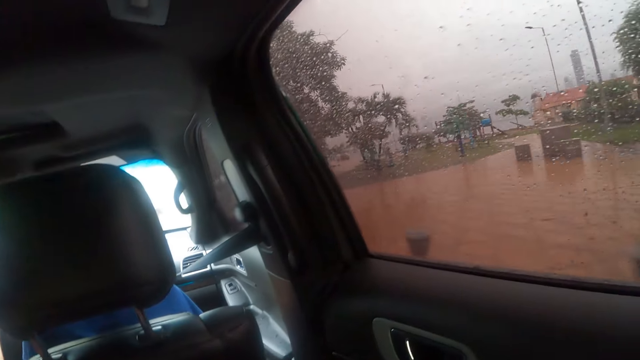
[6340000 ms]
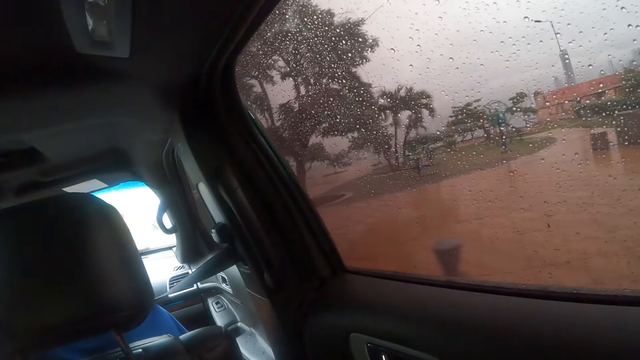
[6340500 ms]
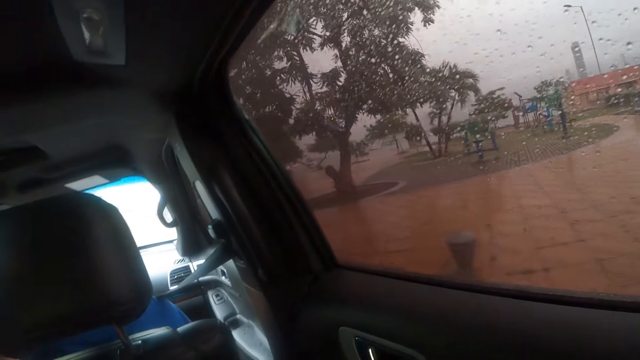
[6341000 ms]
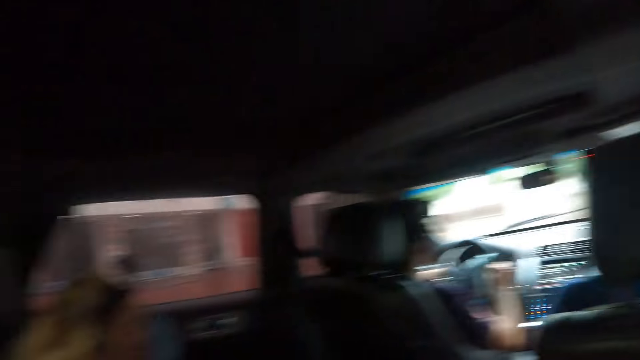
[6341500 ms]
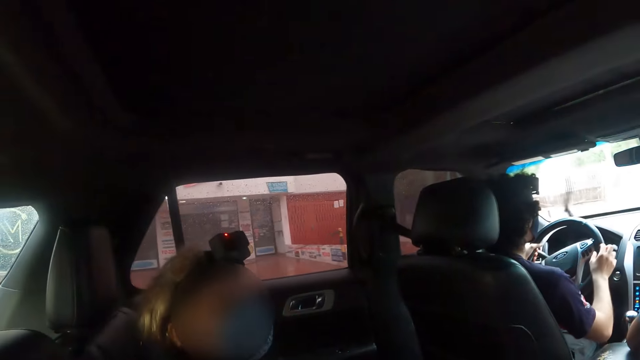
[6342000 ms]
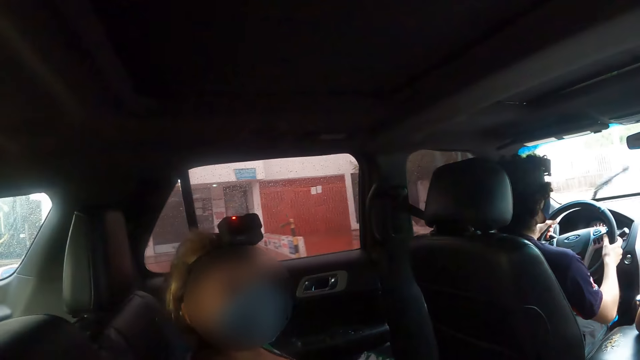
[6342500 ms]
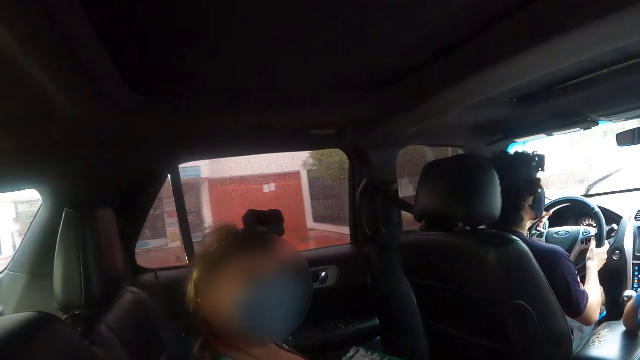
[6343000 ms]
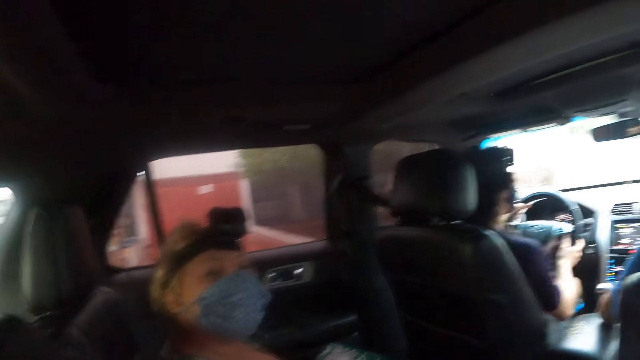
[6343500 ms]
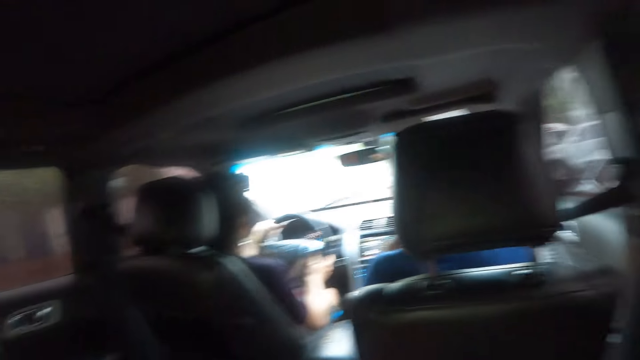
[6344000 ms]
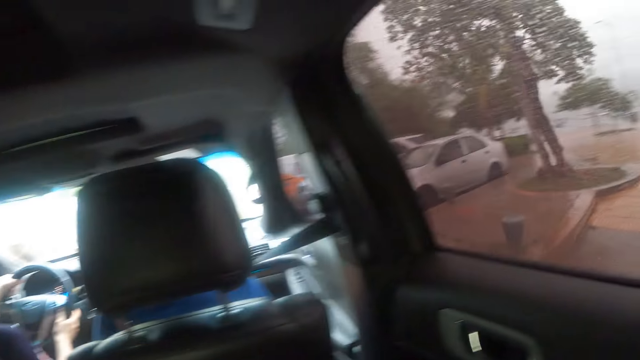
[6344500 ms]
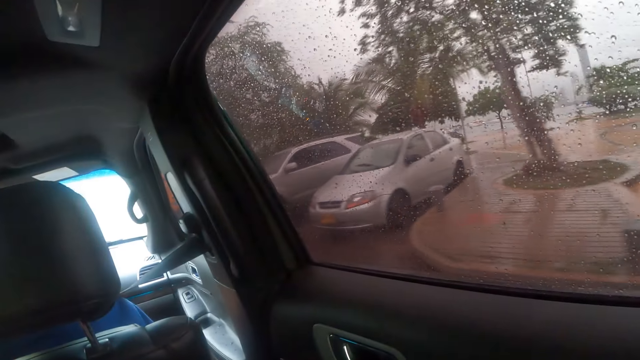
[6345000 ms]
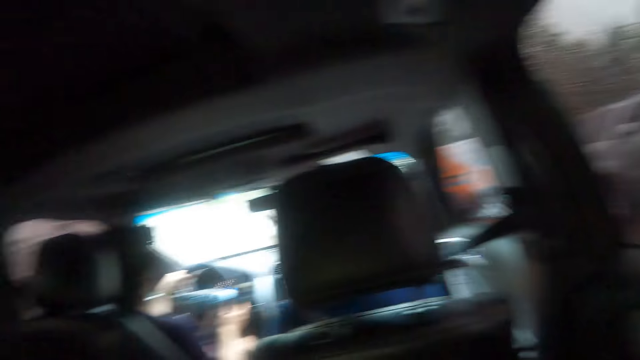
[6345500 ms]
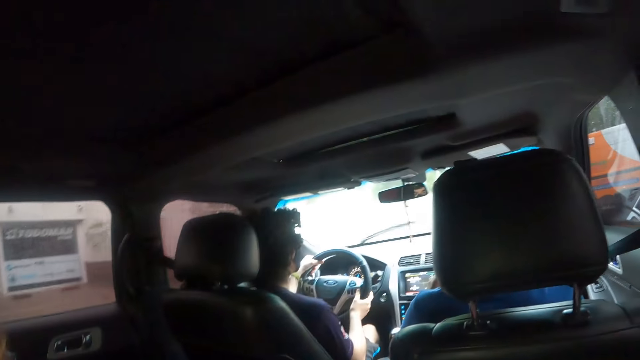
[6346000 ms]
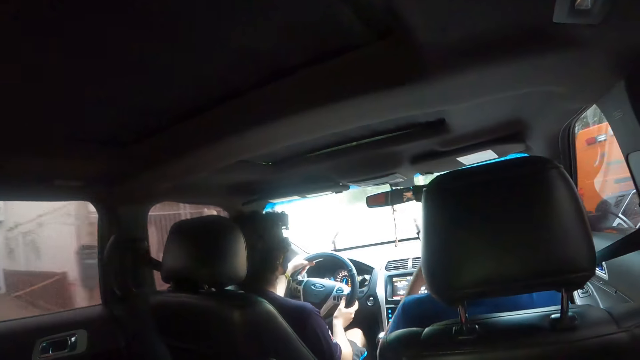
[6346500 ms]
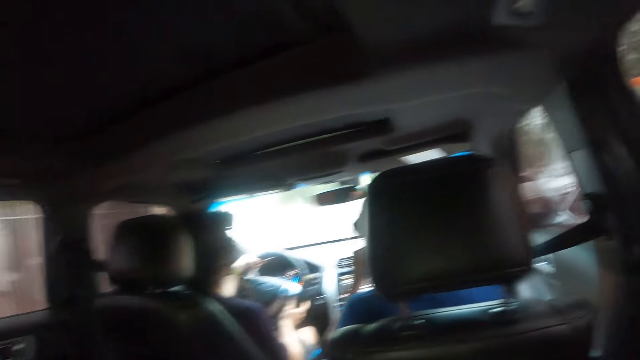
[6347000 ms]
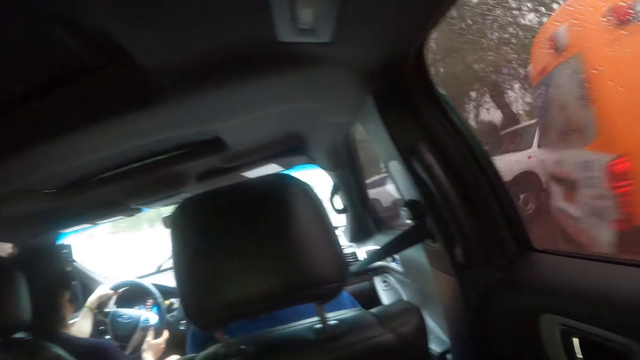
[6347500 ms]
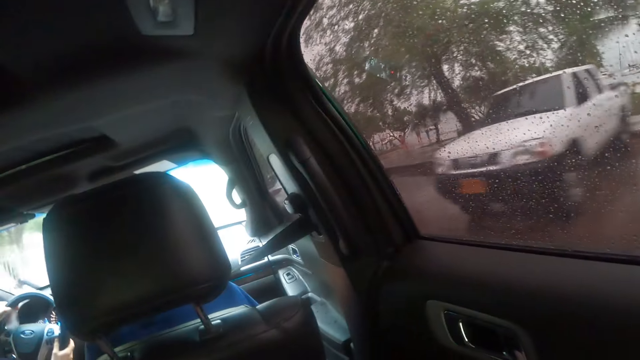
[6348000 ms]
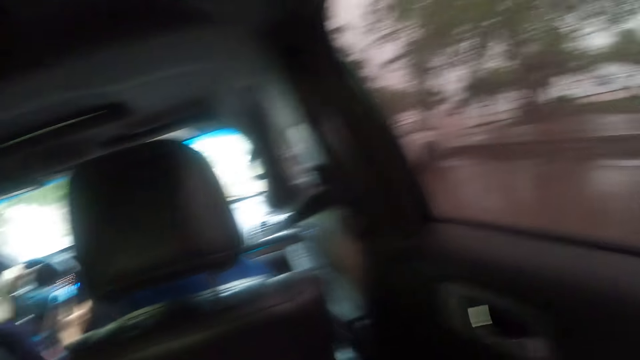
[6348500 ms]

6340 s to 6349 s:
A woman converses to the camera wearer in the car.

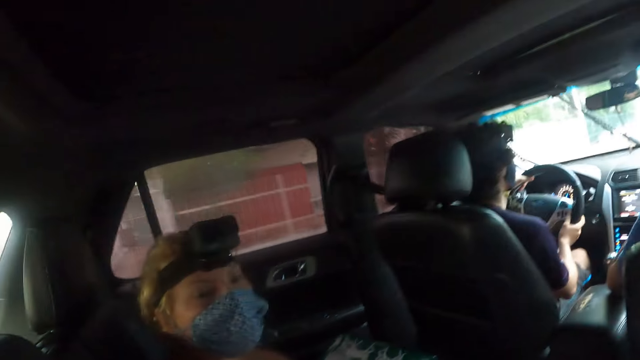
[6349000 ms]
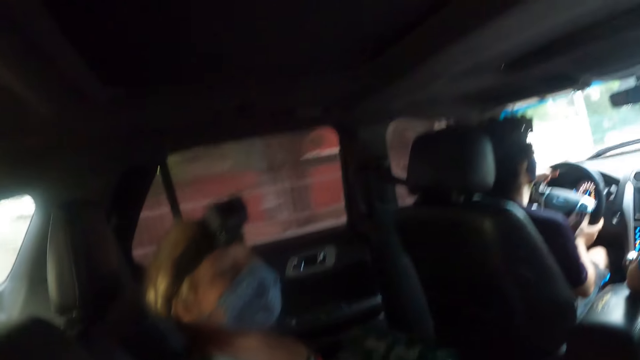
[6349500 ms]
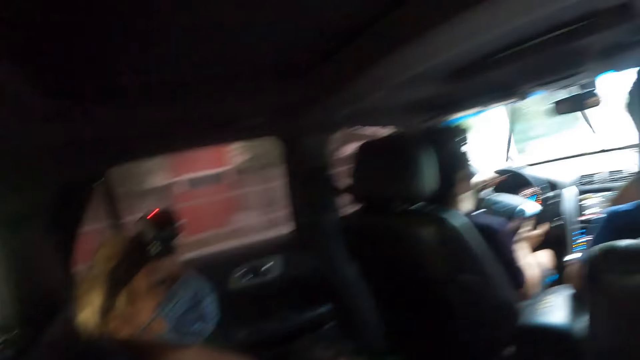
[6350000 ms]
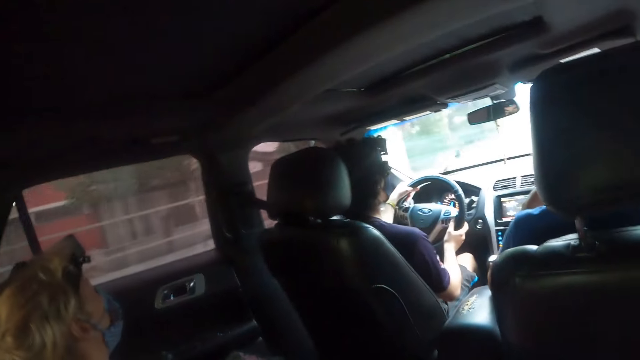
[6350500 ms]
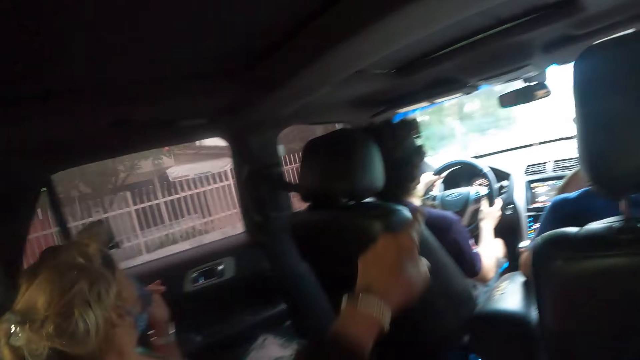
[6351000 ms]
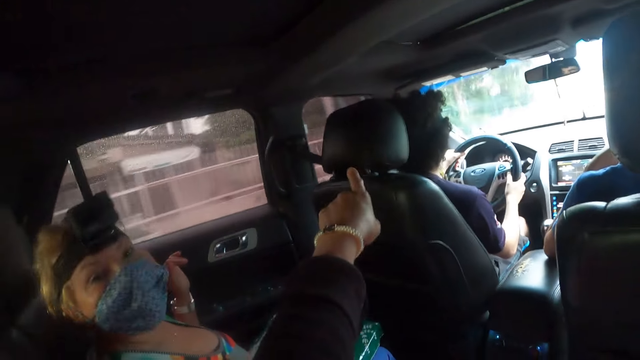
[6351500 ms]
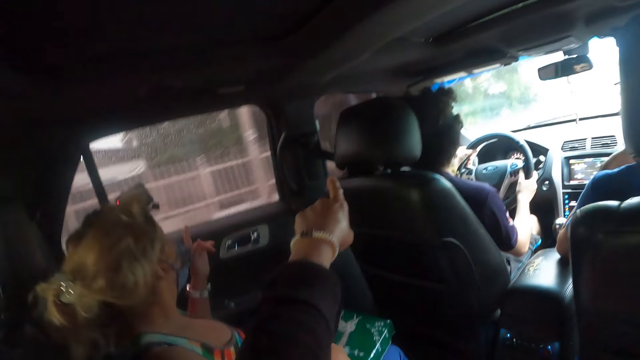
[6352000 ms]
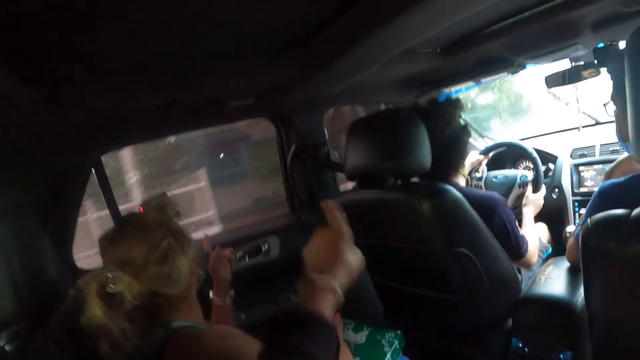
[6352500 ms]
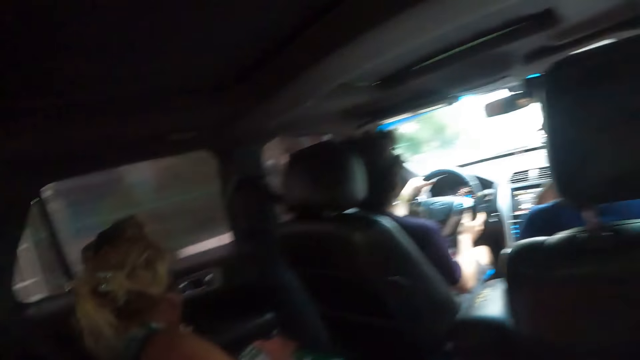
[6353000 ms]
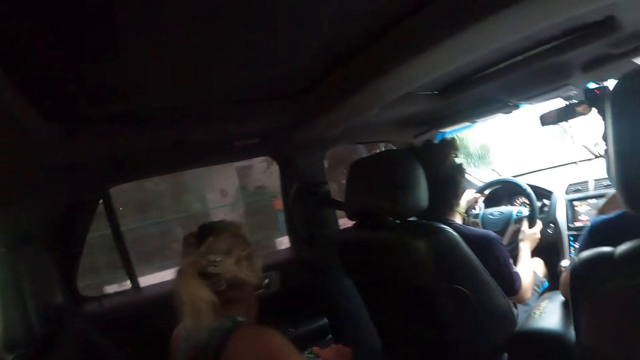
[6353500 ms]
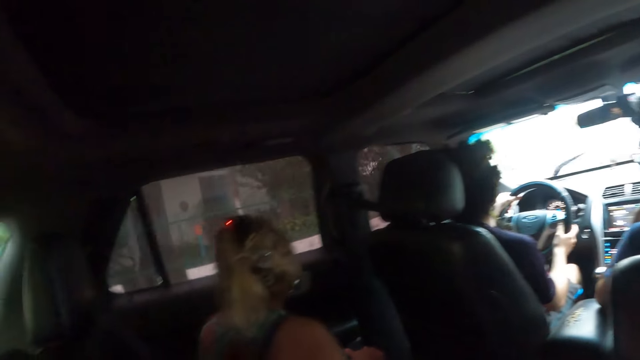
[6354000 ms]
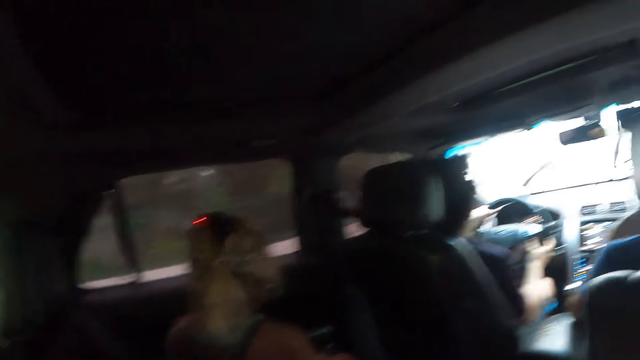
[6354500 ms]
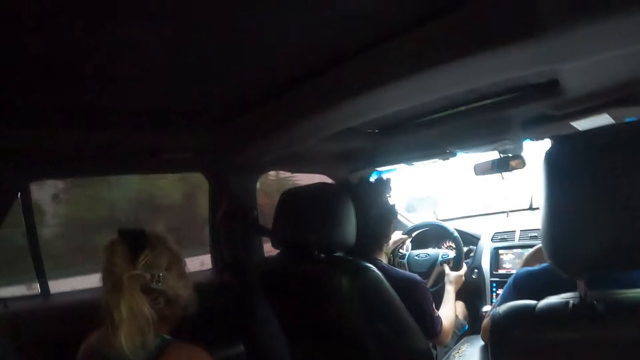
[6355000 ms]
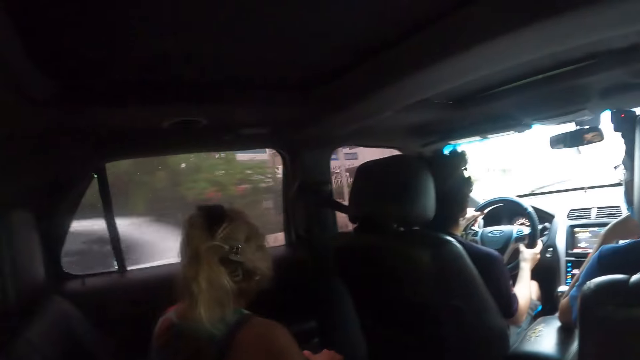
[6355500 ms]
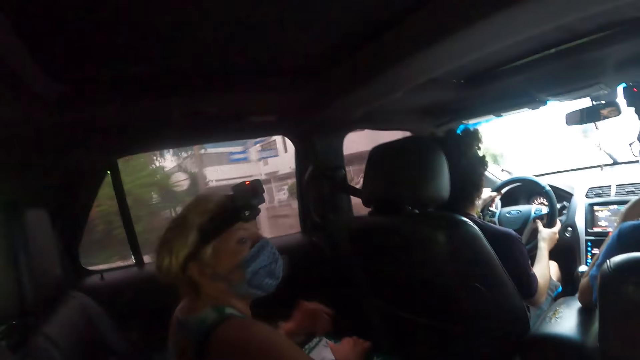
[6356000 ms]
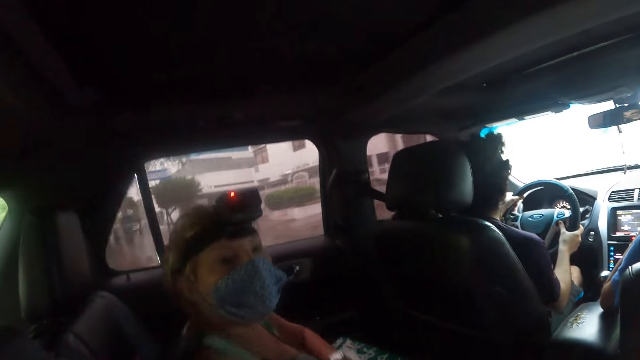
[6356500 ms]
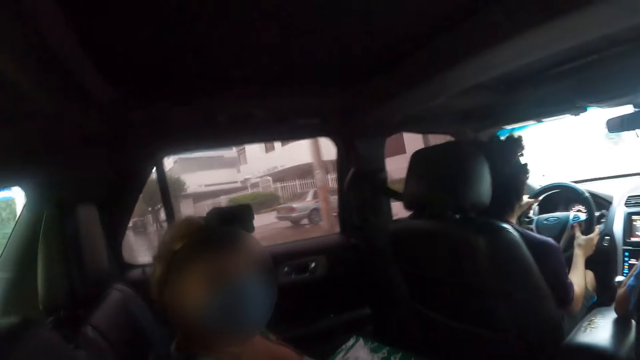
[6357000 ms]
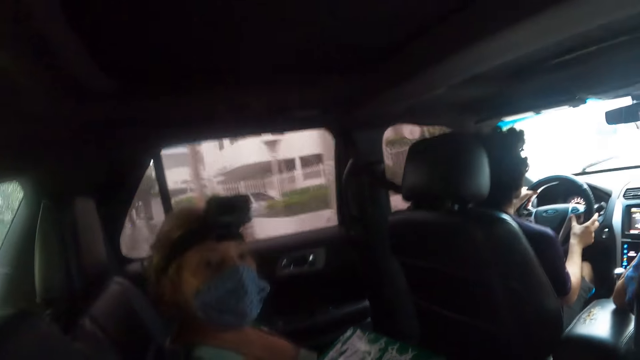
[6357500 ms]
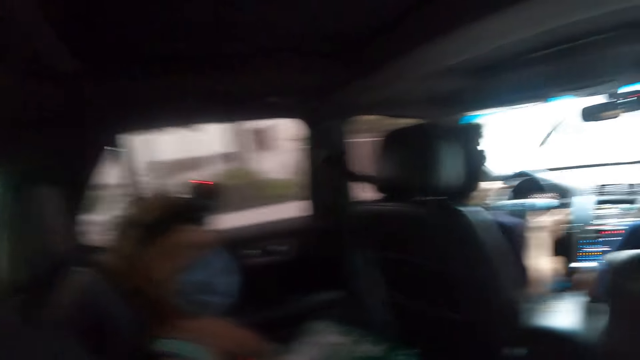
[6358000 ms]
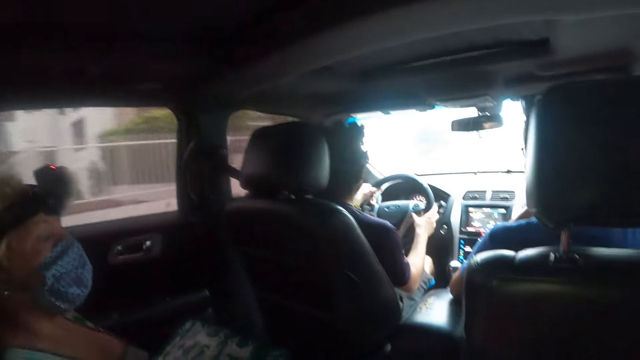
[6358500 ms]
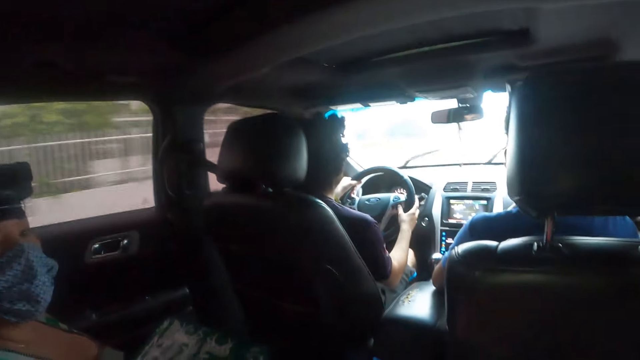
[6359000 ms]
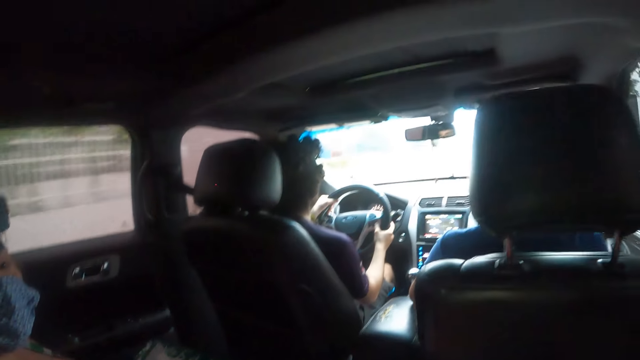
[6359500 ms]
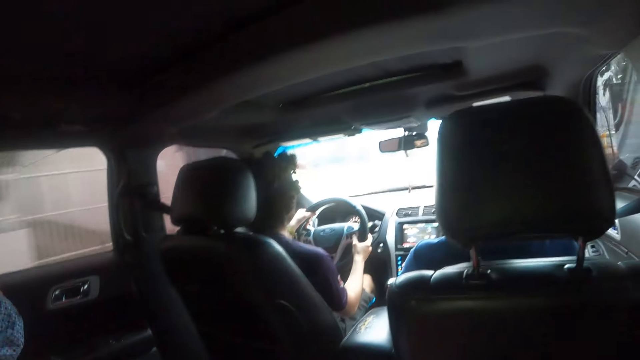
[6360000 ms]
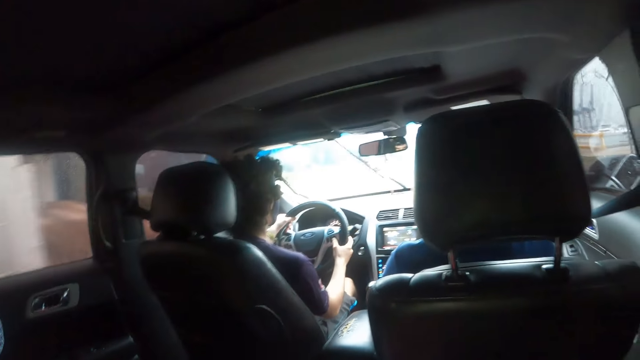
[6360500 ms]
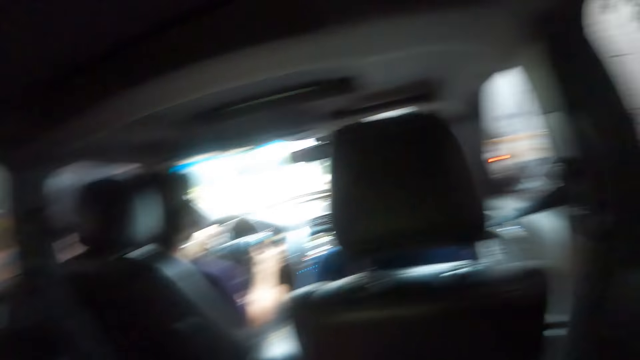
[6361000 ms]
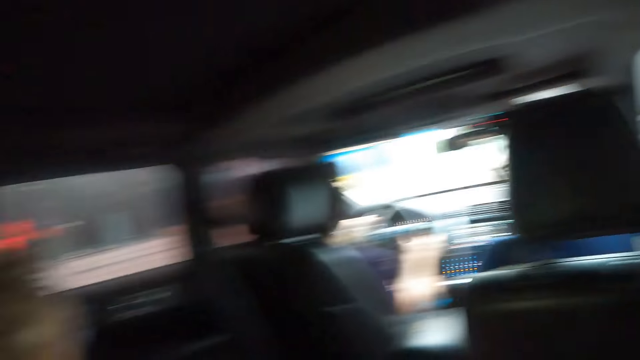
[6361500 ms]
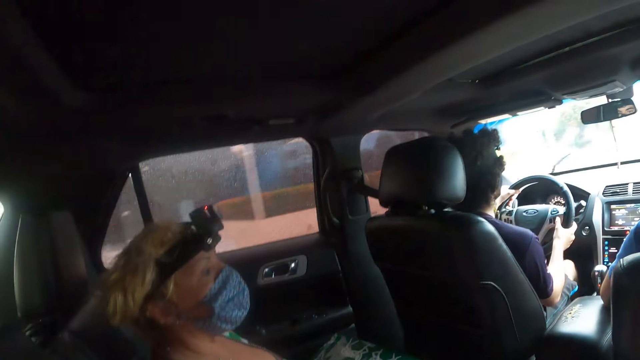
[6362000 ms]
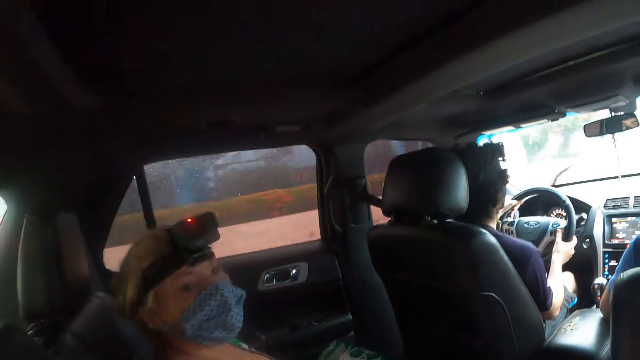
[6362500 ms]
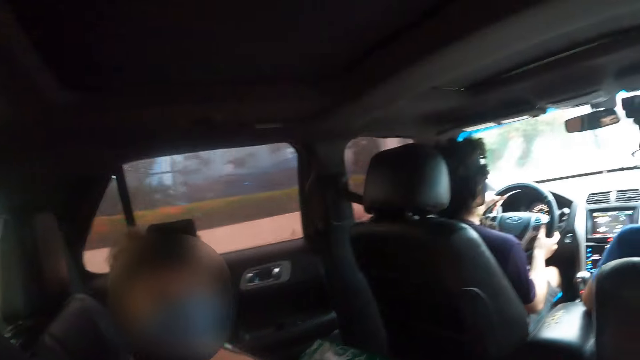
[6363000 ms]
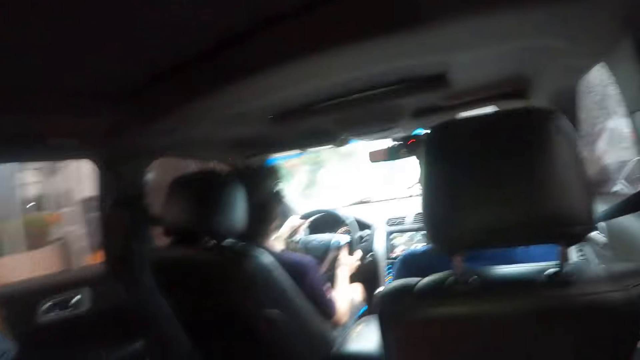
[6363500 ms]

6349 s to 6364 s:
A woman points through the car window. The camera wearer points through the car window. The woman looks around the car. The woman converses to the camera wearer in the car. The camera wearer looks around the car. They look around the car again.
